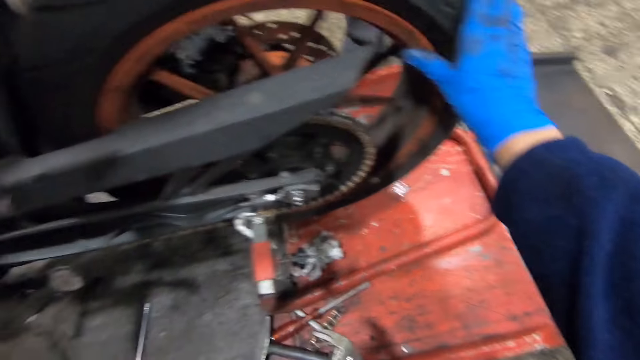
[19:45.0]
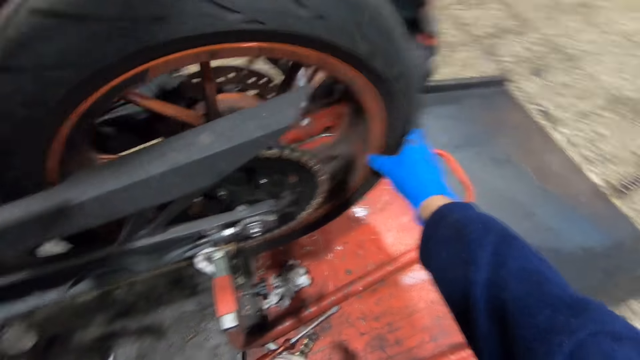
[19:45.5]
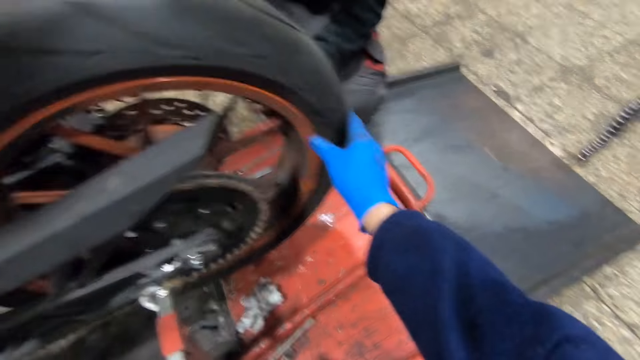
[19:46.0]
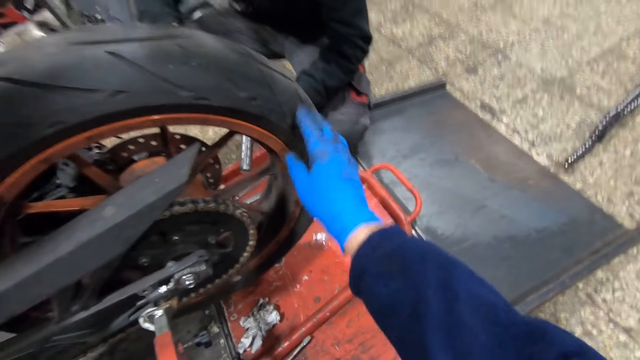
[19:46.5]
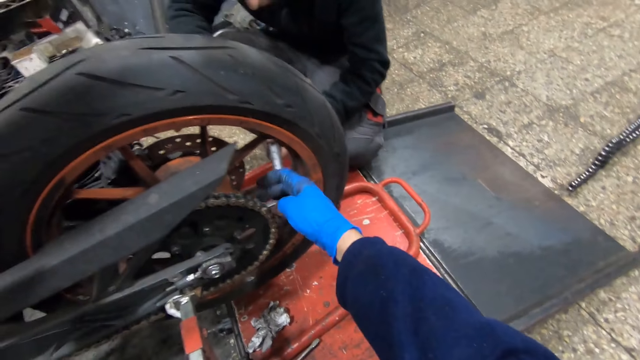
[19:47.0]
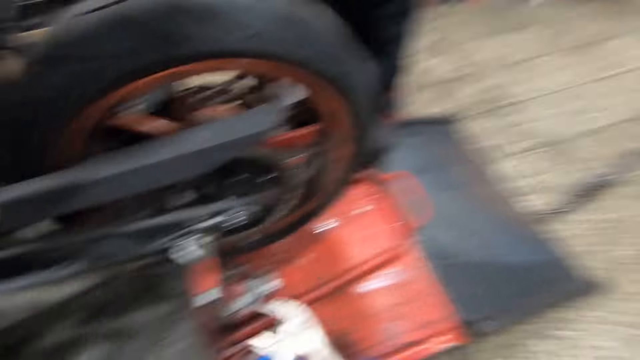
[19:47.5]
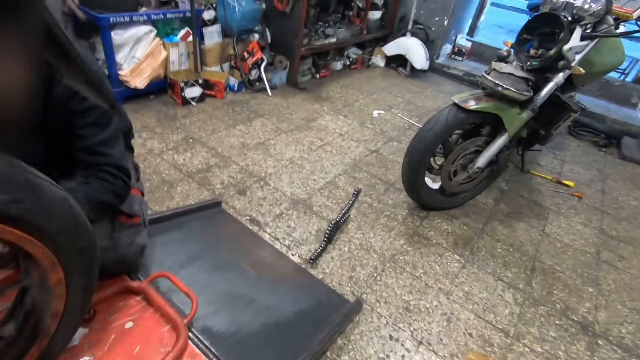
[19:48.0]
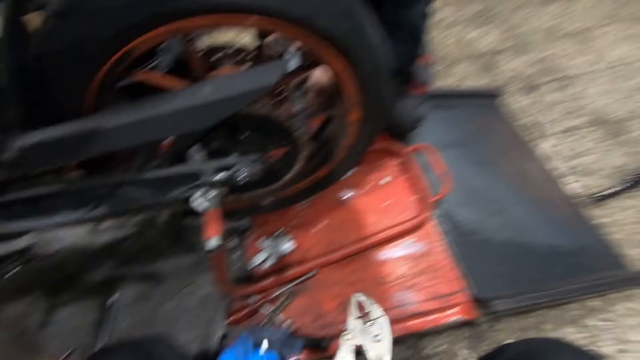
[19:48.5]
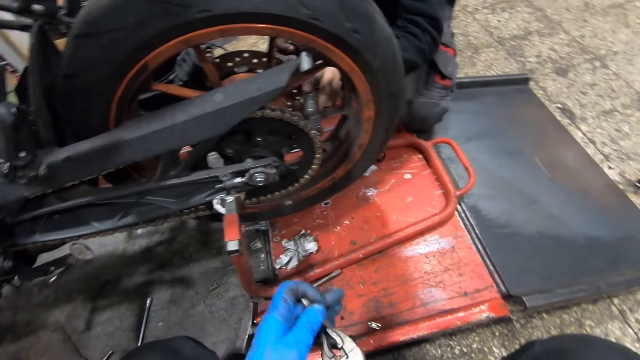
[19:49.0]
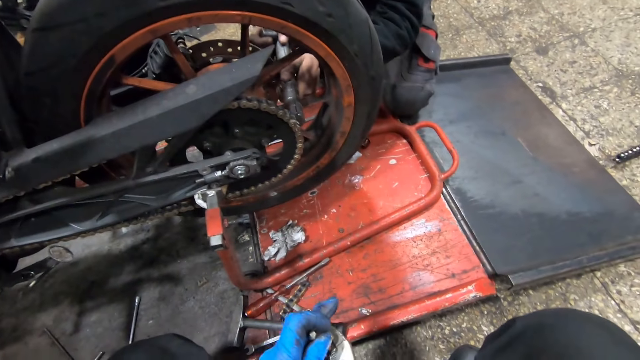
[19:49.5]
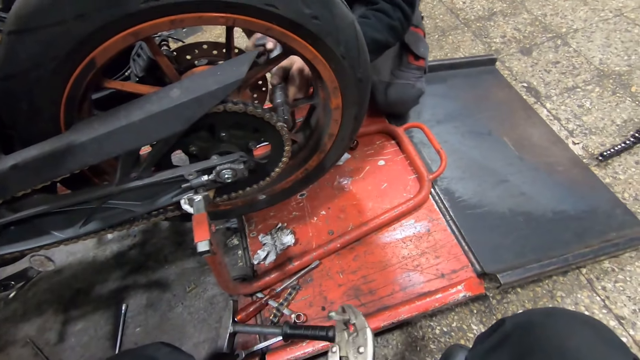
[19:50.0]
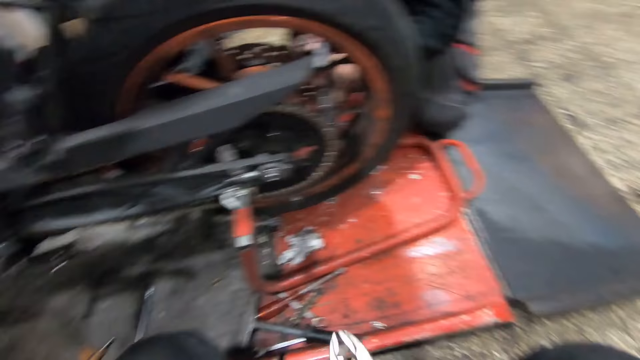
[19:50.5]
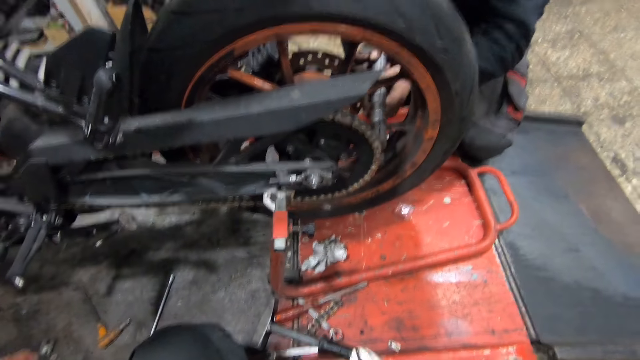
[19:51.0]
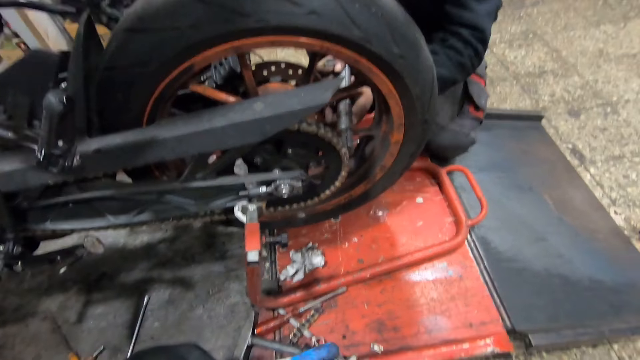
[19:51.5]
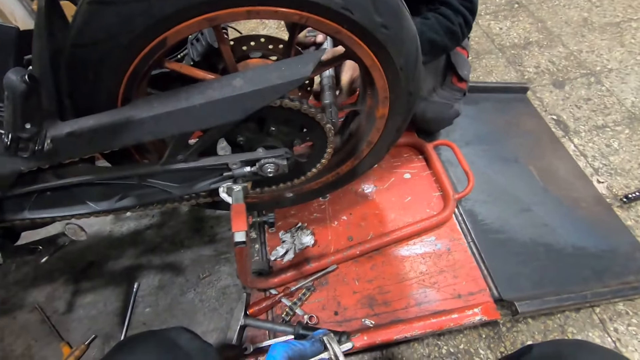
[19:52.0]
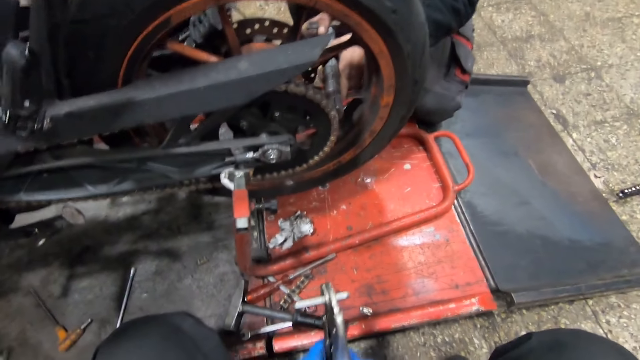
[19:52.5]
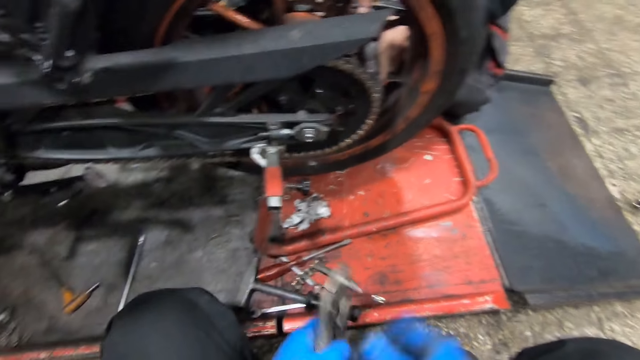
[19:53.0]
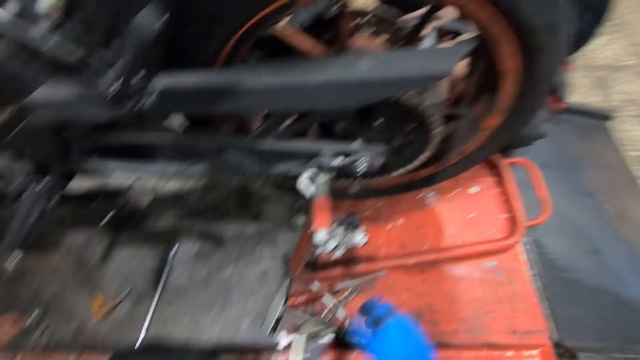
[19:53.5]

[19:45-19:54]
The man bends down. The camera wearer touches the chain on the bike with his right hand. He converses with the man. He fixes the wrench on the pliers with his two hands. The man loosens a screw on the chain with a wrench.

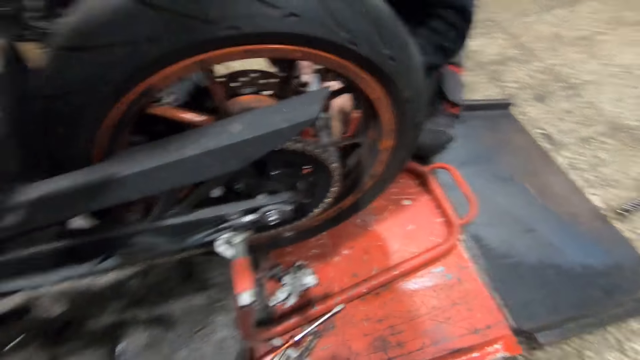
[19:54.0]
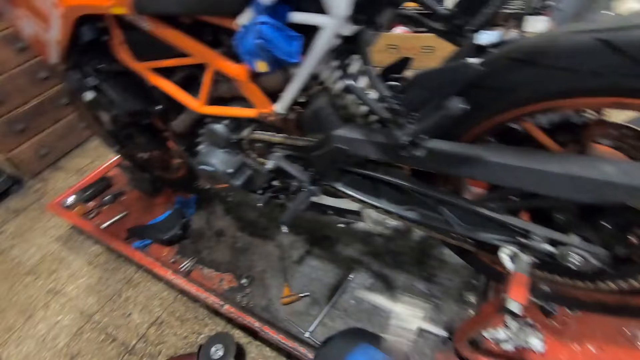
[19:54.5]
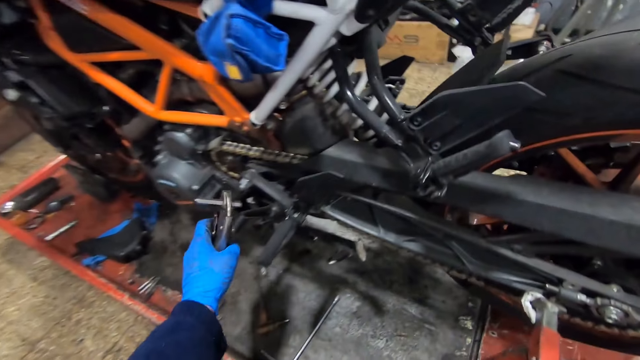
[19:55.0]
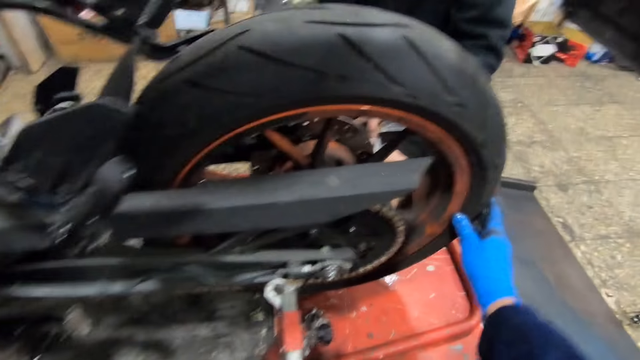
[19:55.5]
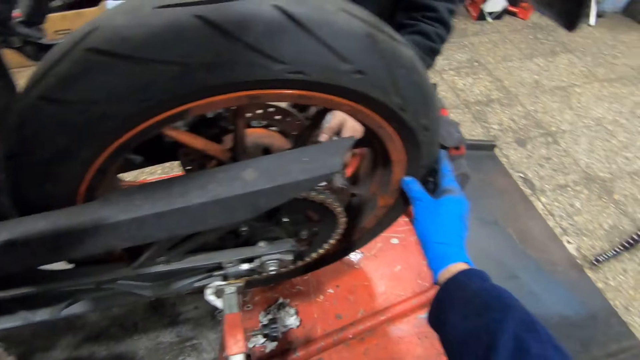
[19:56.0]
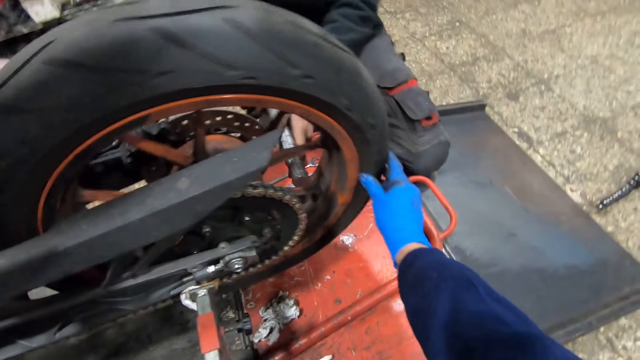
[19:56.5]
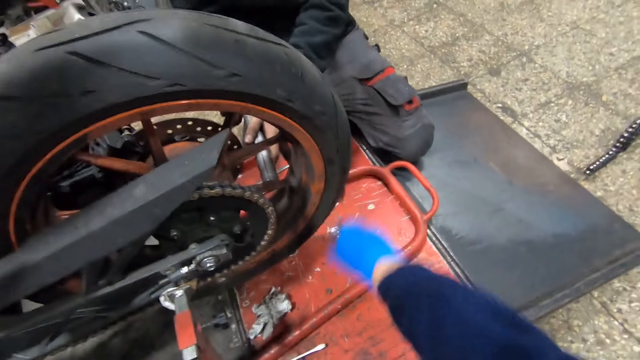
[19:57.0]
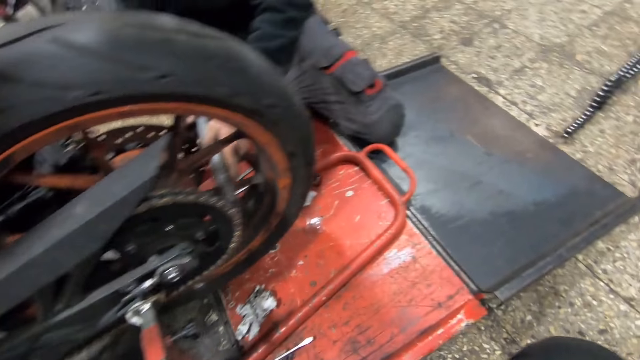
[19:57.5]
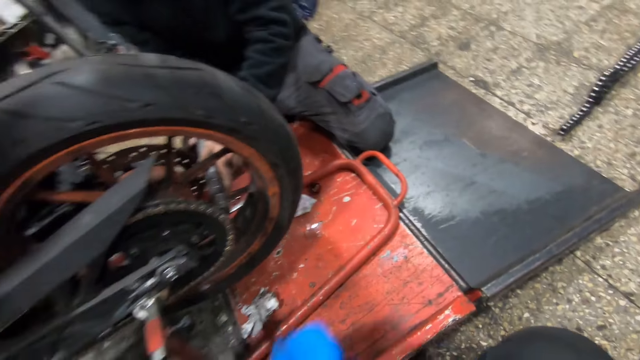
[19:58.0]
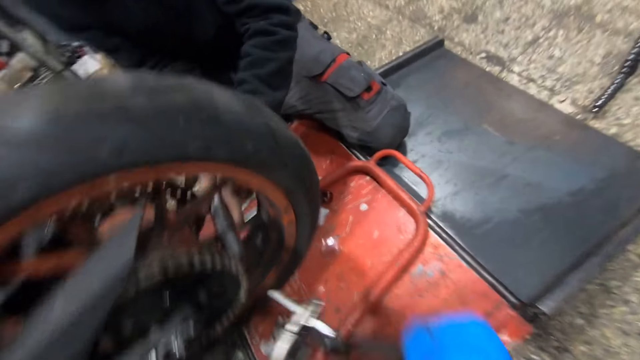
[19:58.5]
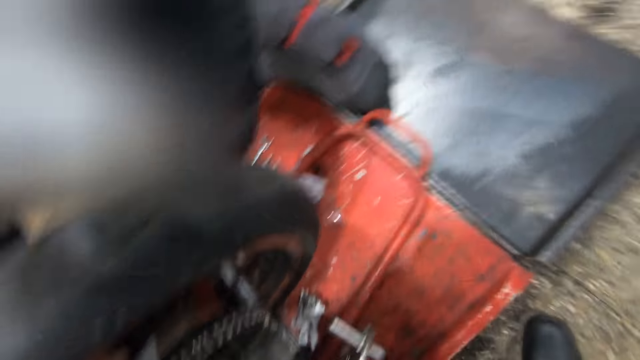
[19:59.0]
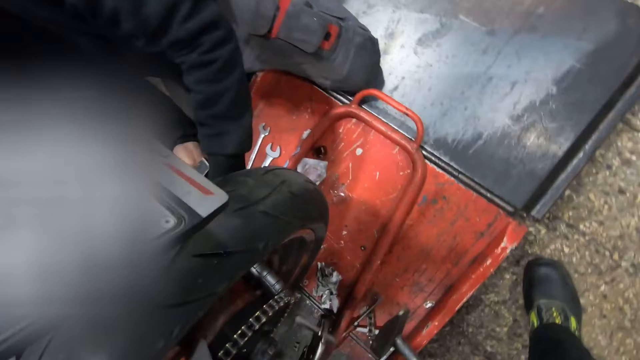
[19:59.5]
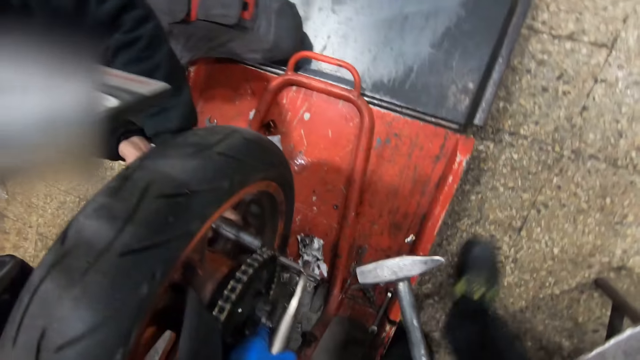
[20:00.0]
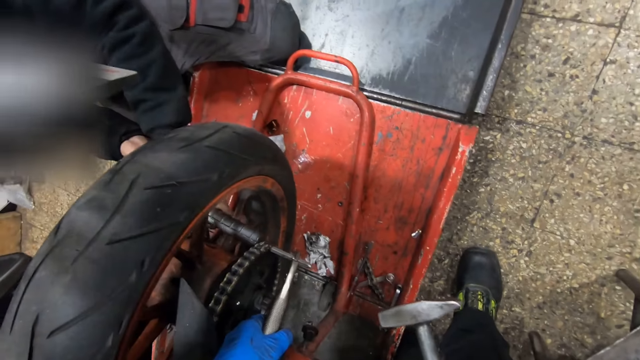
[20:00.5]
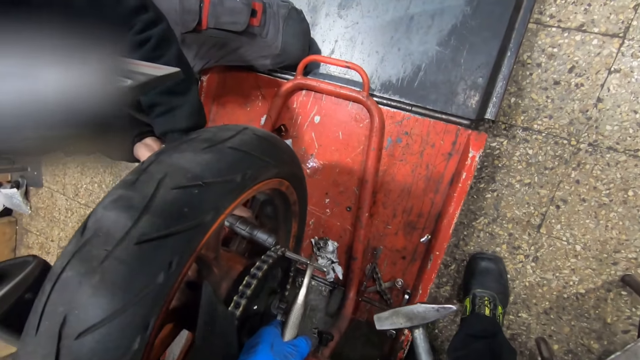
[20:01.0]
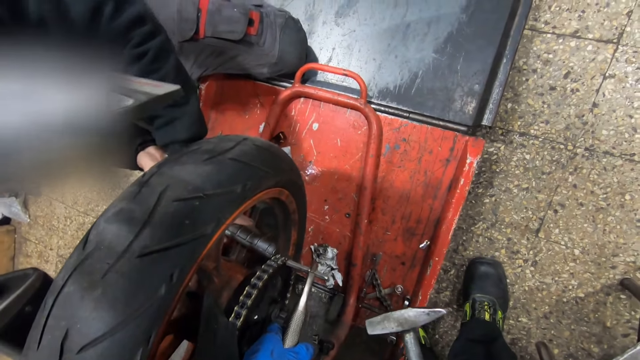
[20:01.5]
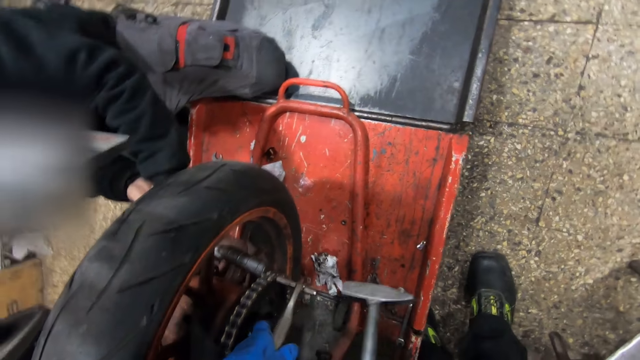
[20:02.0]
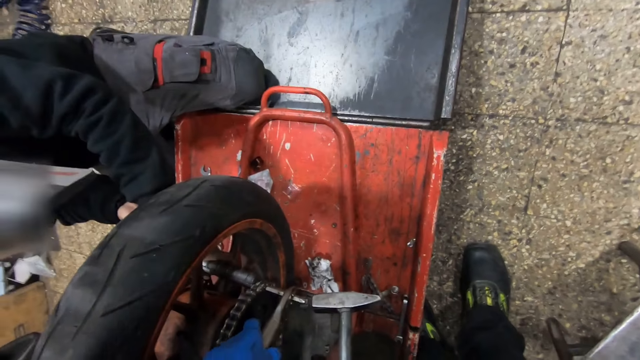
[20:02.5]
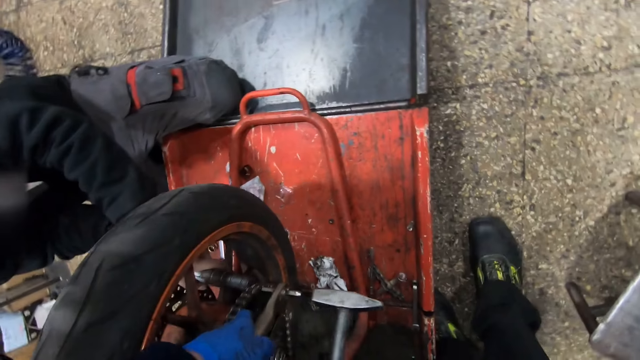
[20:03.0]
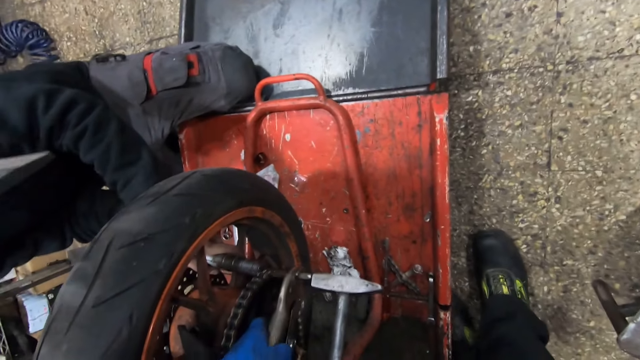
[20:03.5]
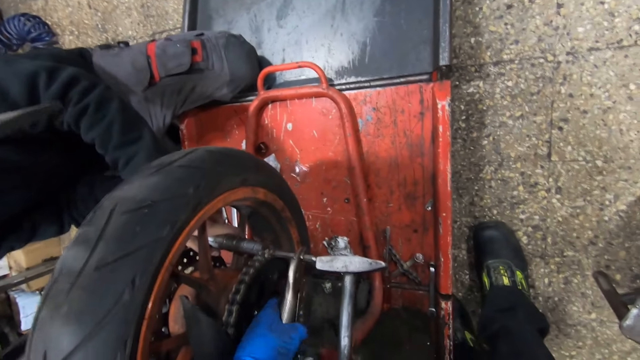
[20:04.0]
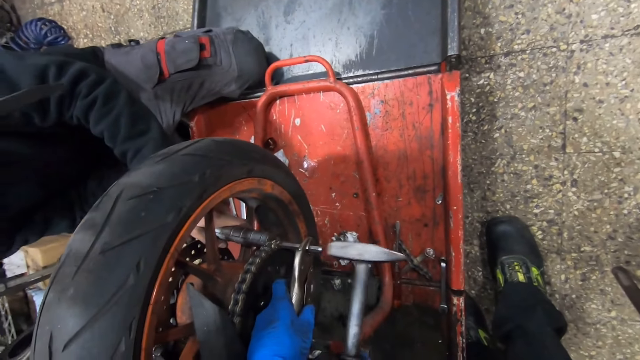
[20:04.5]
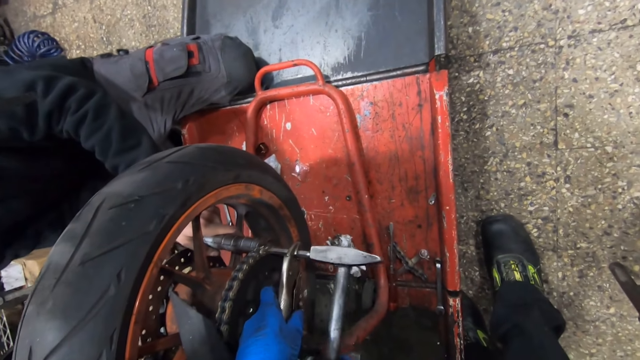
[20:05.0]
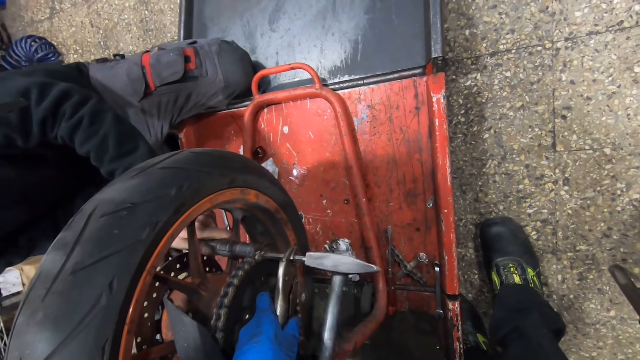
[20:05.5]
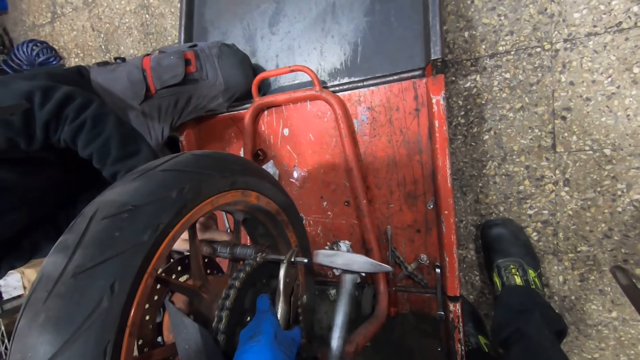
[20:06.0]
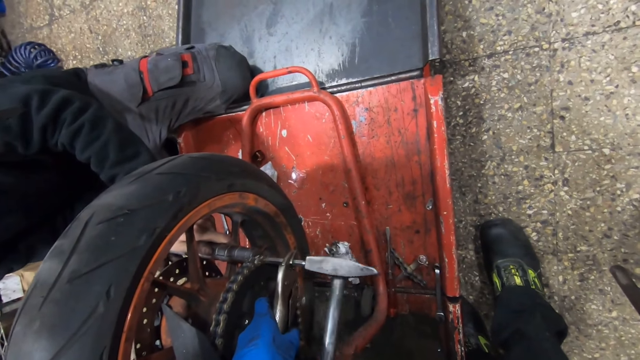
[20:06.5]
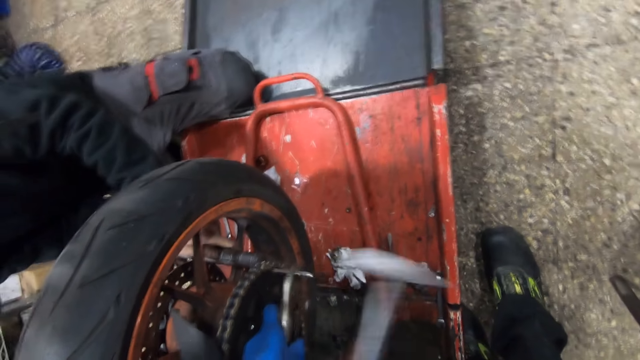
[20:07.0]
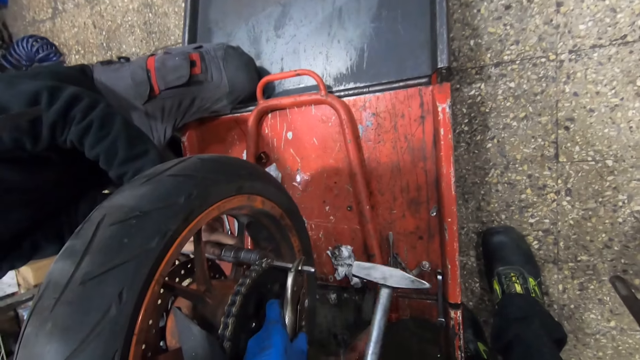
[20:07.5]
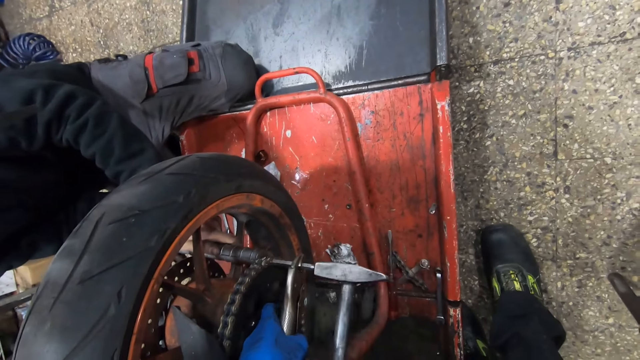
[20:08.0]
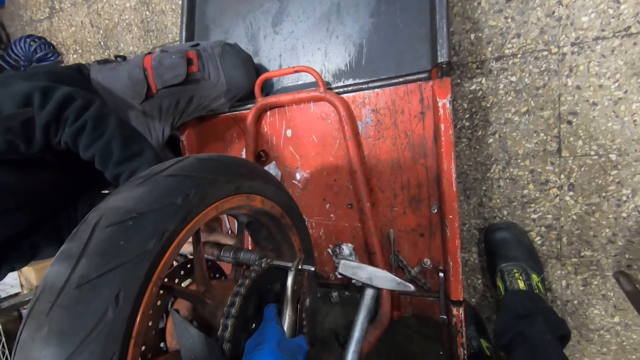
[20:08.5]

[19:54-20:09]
The camera wearer moves the pliers in his left hand towards the bike. He holds the tire with his right hand. He fixes the bike. He sets the wrench on the chain on the bike with his left hand. He hits the wrench on the bike chain with a hammer in his right hand.
